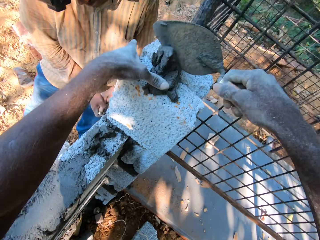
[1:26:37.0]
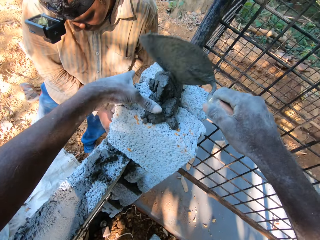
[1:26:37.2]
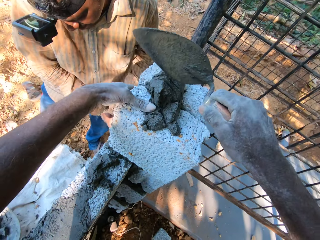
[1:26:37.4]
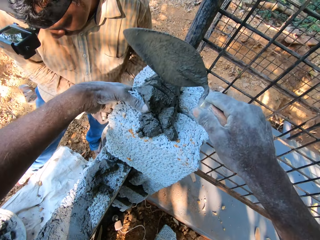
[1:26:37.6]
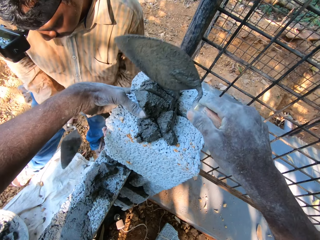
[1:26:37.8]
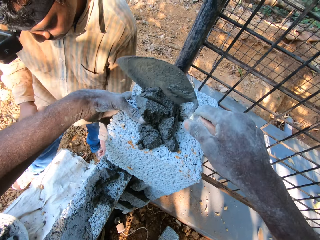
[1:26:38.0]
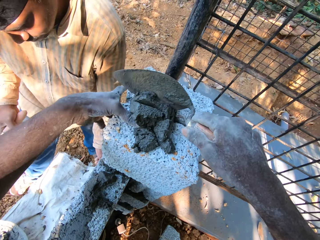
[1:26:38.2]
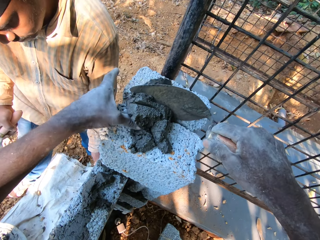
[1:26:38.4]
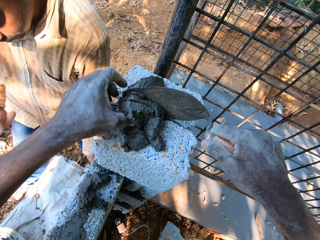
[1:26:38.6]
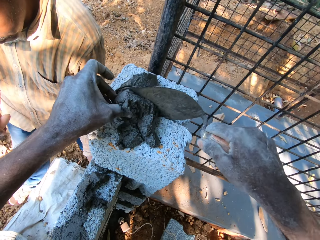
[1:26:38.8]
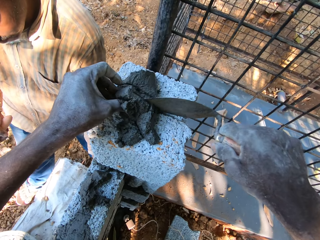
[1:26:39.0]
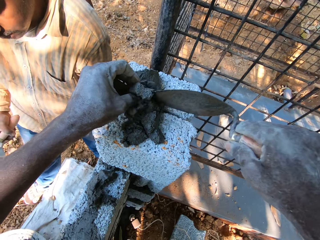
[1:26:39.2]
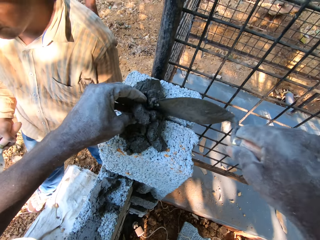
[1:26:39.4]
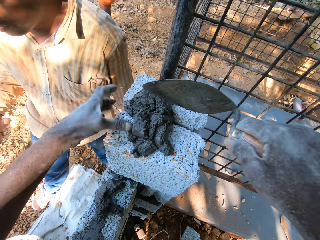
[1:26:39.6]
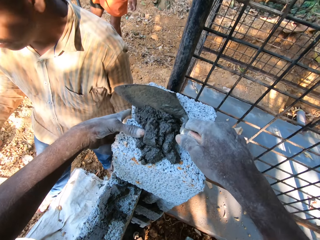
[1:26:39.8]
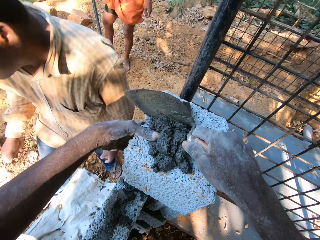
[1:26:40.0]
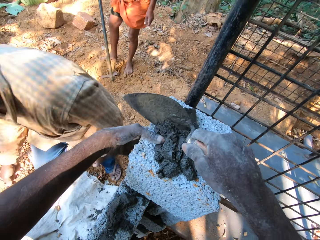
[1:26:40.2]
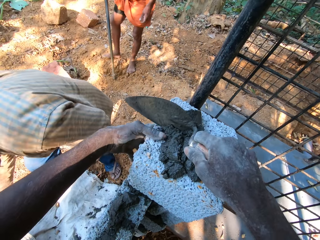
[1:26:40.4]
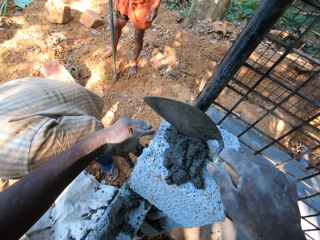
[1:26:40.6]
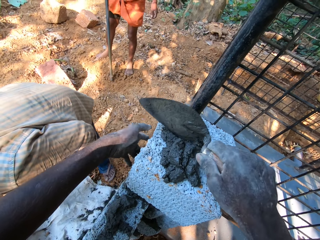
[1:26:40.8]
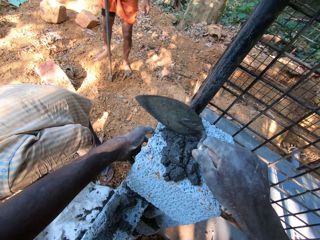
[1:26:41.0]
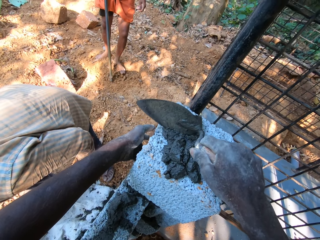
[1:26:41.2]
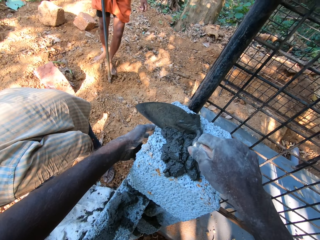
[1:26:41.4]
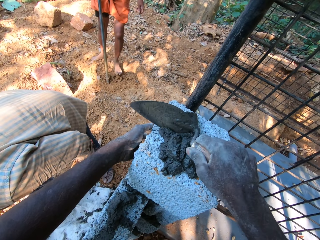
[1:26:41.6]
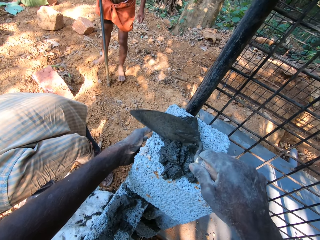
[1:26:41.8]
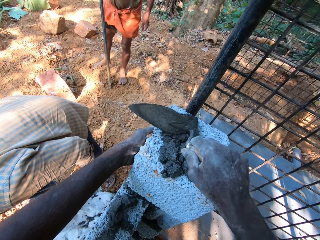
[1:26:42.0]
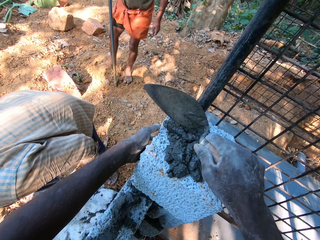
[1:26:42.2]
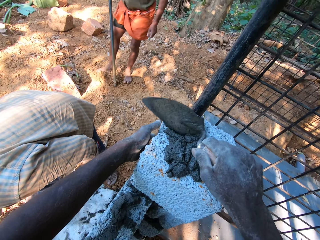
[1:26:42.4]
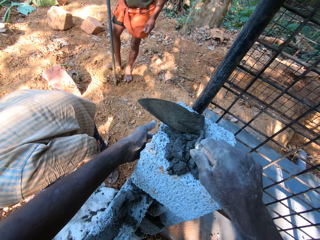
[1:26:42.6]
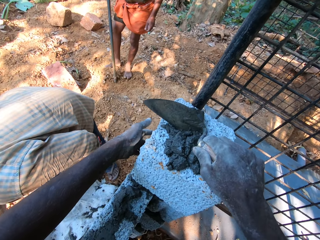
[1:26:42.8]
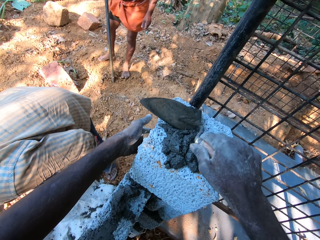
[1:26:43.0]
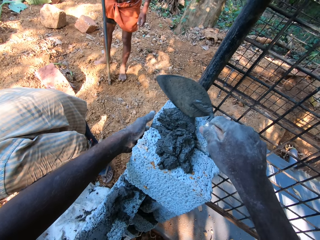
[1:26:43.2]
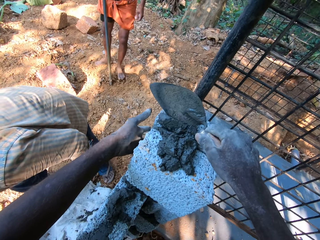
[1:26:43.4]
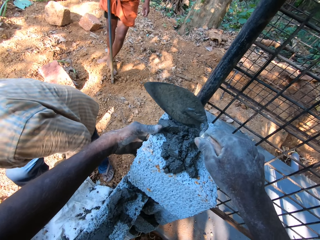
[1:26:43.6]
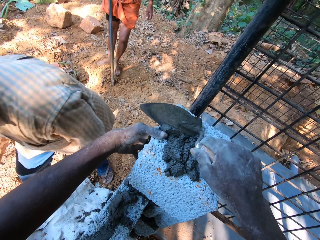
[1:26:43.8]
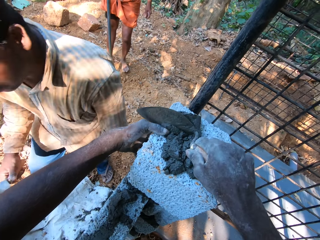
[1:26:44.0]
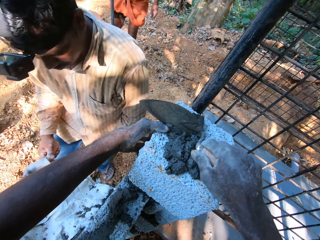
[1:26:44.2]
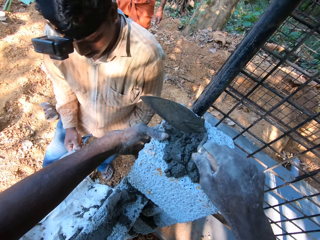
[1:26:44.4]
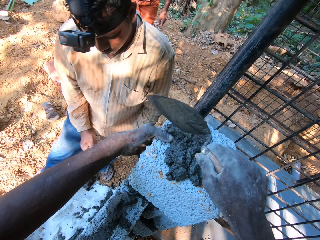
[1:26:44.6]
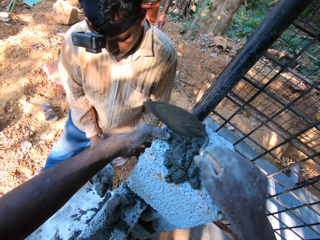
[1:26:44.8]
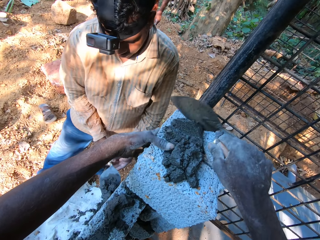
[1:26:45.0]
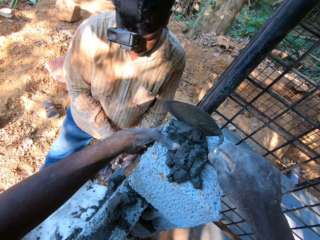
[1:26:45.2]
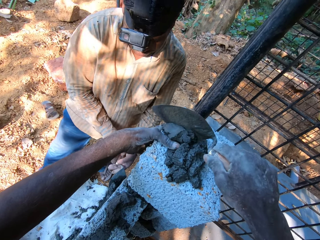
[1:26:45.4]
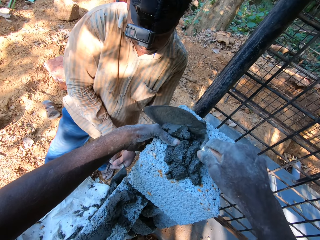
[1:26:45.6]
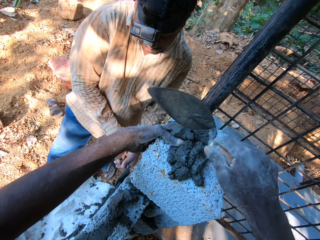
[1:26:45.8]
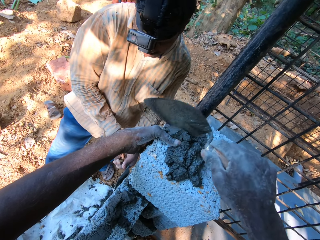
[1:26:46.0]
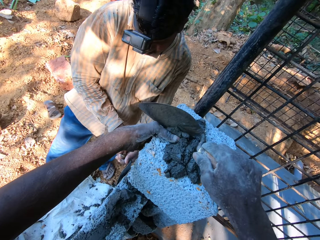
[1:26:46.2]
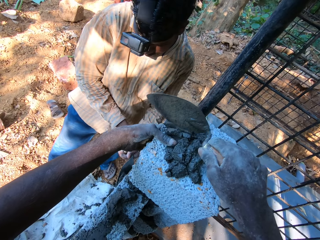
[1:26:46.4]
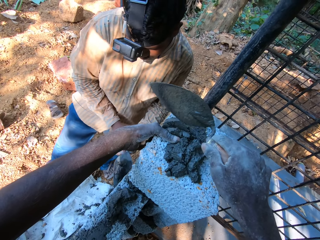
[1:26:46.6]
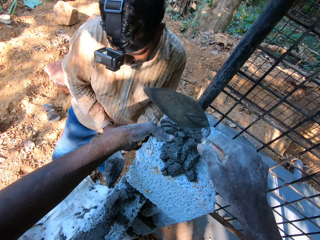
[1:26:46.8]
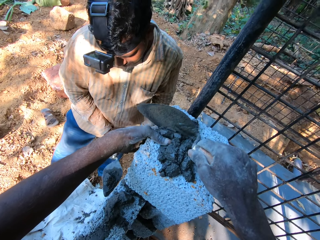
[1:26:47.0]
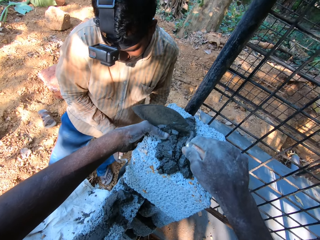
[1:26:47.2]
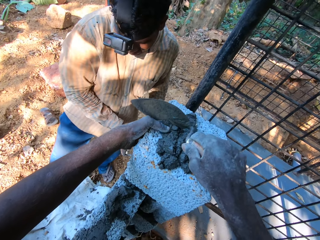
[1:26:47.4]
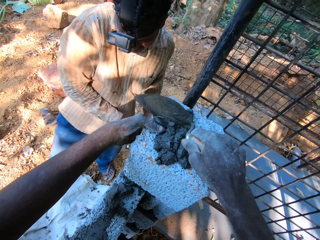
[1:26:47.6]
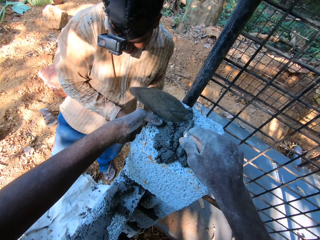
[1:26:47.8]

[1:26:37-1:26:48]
The camera wearer fixes the mortar on the bricks on the fence in between the bricks with the hand trowel in his right hand. He levels concrete between the blocks with a trowel. A man packs sand on the floor with his legs. Another man scoops the concrete from a bowl with the trowel. The other man smears the mortar in the hand trowel on the fence with his right hand. The other man places the concrete on a wall with the trowel.

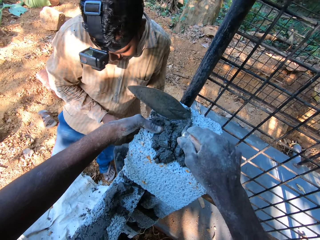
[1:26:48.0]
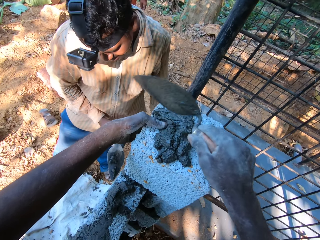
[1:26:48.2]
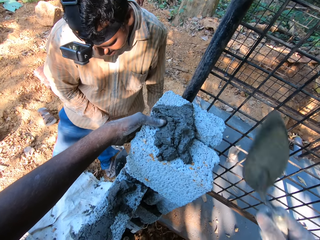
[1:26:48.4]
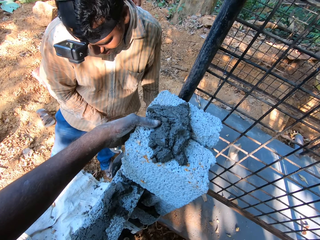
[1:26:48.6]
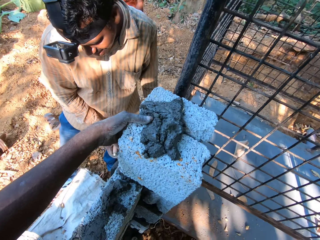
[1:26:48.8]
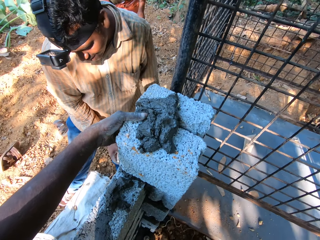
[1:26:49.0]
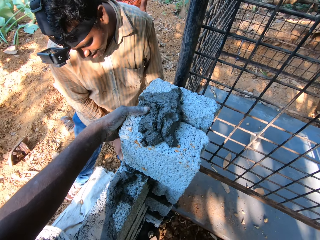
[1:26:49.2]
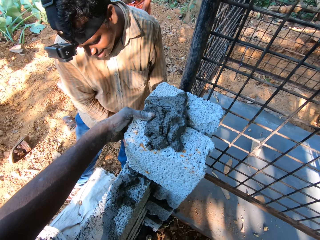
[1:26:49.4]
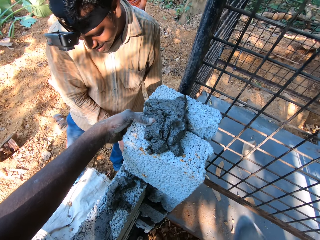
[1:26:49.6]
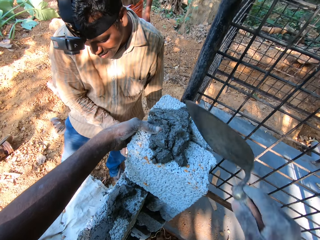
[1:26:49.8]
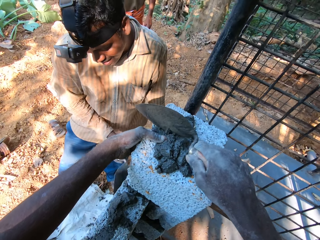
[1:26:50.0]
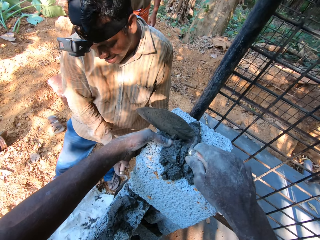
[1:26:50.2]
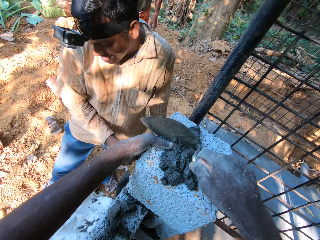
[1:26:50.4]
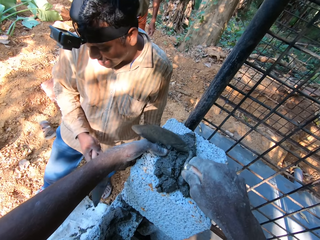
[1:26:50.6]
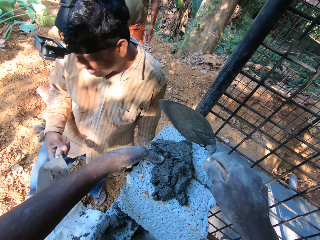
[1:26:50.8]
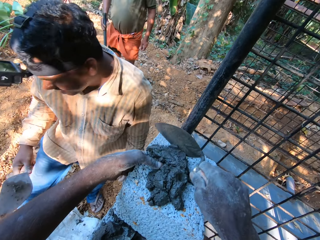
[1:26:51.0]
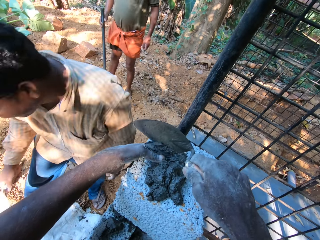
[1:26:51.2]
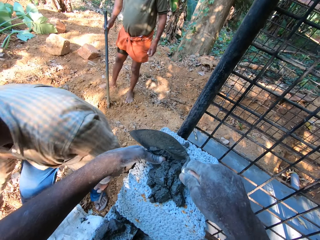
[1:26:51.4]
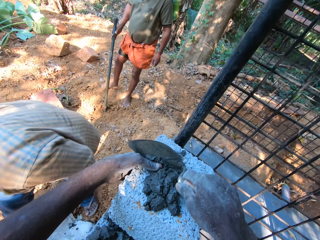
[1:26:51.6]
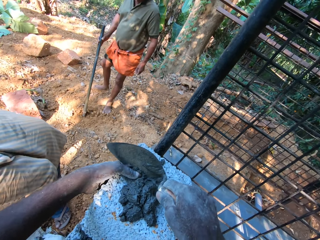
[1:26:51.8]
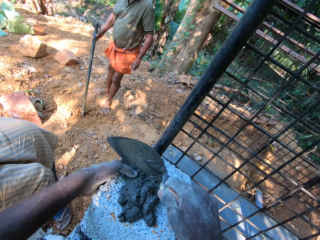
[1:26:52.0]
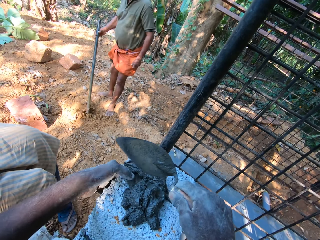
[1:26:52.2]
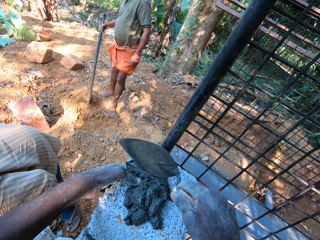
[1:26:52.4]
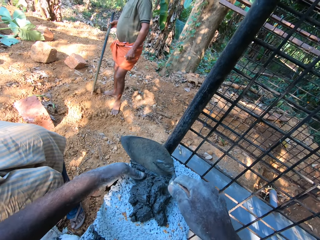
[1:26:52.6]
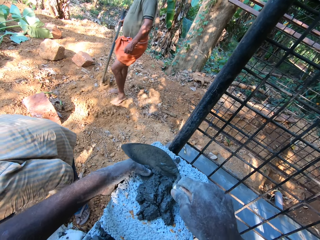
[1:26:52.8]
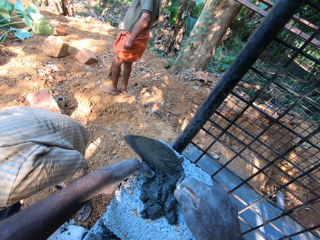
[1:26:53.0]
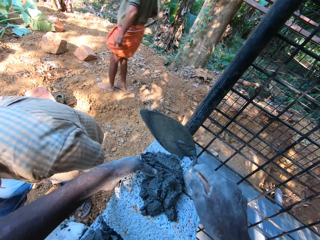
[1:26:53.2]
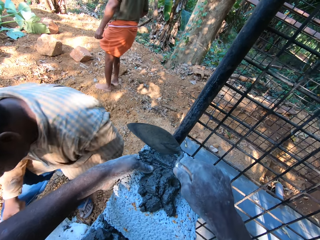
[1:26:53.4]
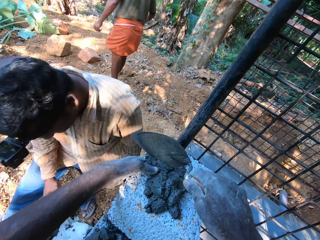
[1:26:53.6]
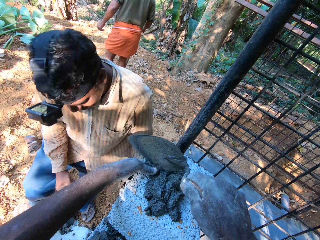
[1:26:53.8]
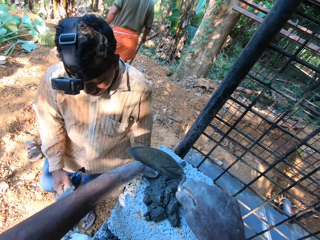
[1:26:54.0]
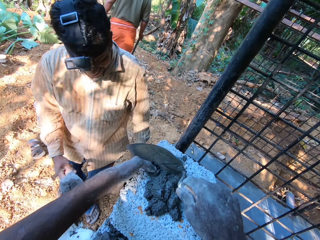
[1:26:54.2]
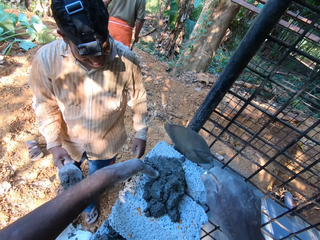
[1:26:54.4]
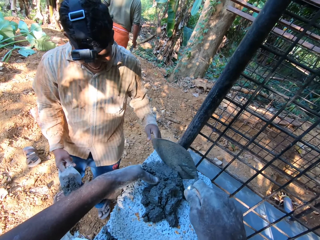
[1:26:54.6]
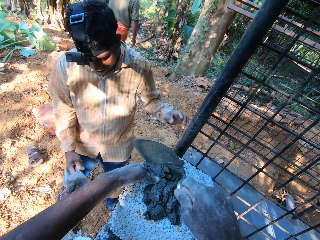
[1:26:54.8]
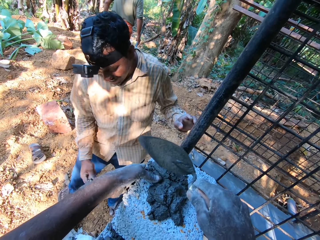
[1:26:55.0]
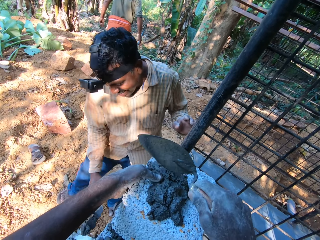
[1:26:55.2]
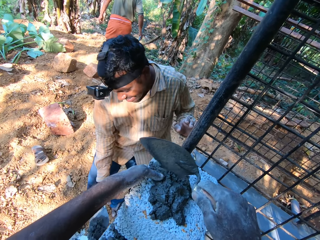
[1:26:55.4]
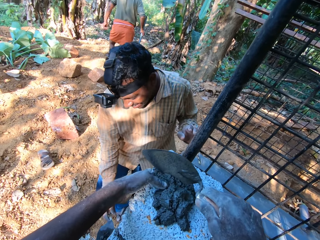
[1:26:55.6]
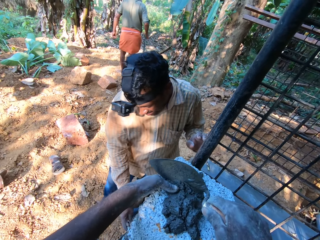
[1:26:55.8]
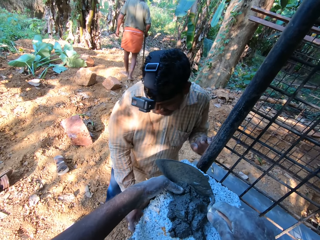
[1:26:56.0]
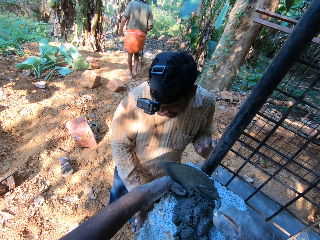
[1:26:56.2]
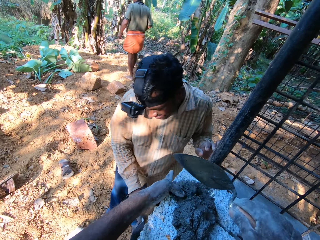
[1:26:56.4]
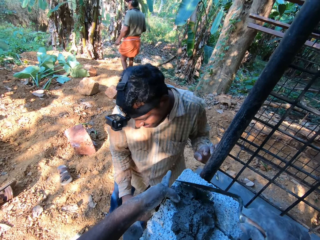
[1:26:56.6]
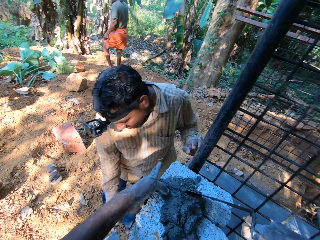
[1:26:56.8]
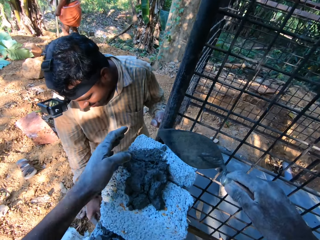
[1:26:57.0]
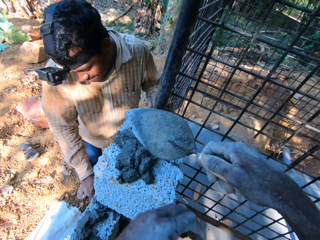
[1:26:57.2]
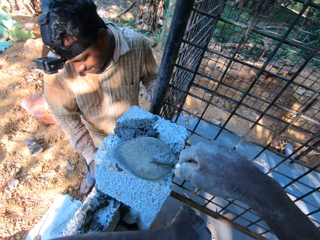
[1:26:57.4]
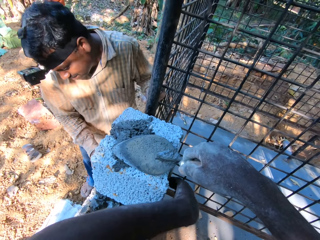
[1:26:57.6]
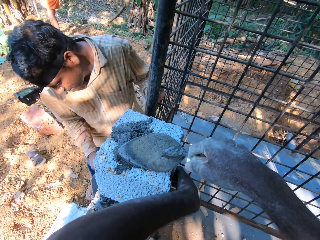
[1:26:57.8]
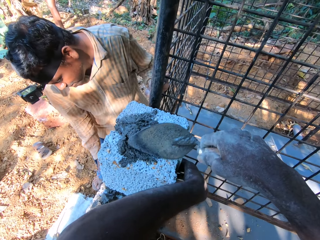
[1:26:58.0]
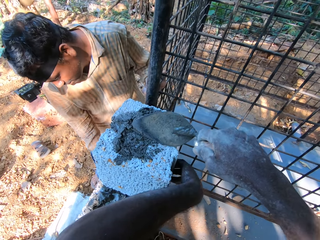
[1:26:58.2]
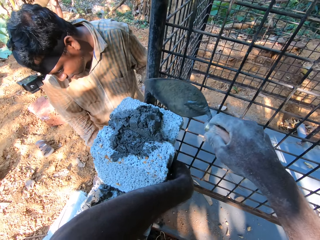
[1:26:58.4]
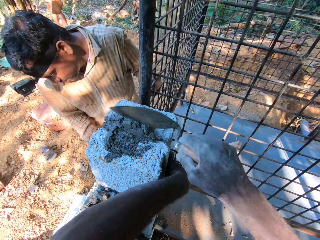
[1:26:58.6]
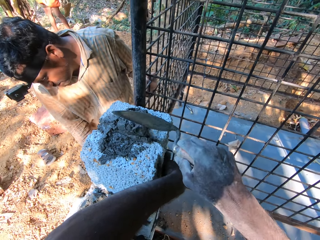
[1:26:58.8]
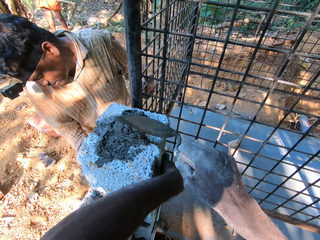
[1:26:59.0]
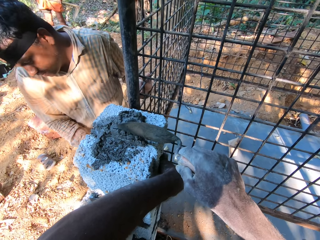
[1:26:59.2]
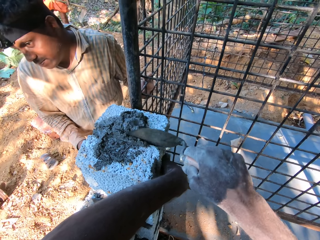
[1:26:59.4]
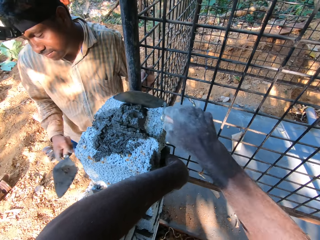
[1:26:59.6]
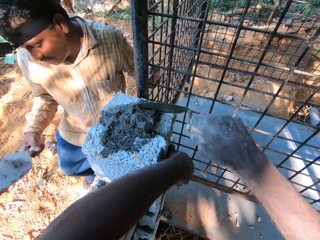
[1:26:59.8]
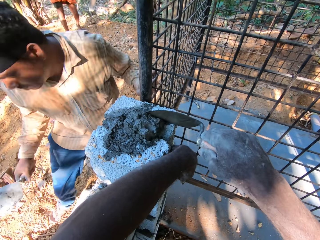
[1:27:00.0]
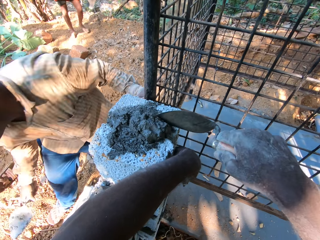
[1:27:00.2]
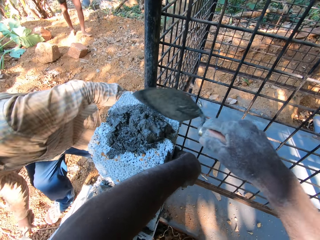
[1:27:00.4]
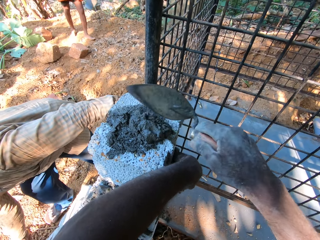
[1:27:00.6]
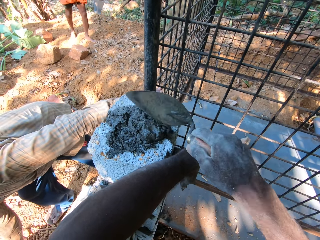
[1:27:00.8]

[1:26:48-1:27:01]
A man converses with the camera wearer. The camera wearer levels concrete between blocks with a trowel. He responds to the man. He levels the concrete between the blocks with the trowel. The man scoops the concrete from a bowl with the trowel. The man converses with the camera wearer. The man smears the mortar in the hand trowel on the fence with his right hand. The man places the concrete on a wall with the trowel. The camera wearer touches the brick on the fence with his left hand. He levels the concrete between the blocks with the trowel.
